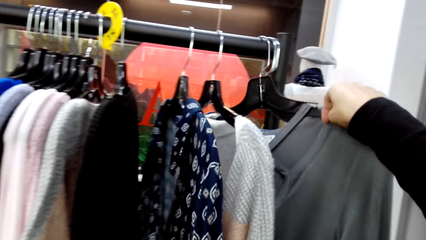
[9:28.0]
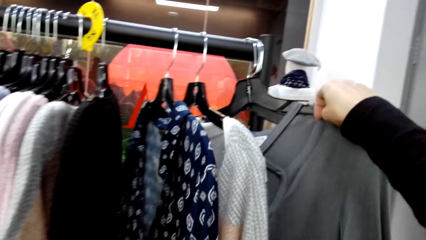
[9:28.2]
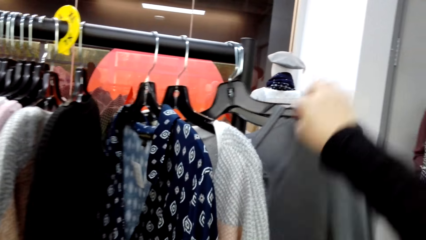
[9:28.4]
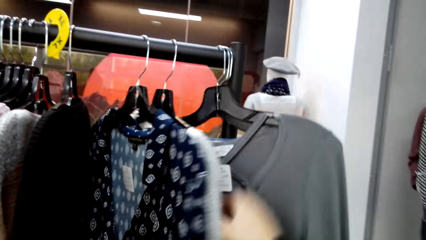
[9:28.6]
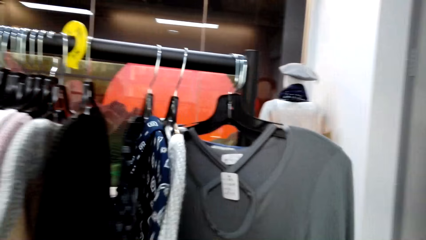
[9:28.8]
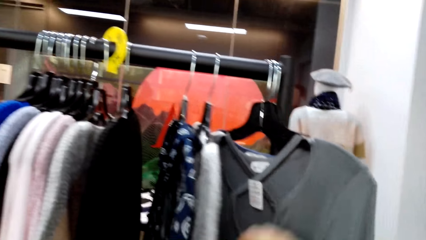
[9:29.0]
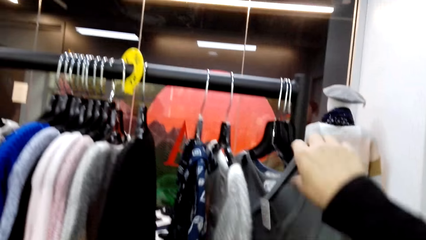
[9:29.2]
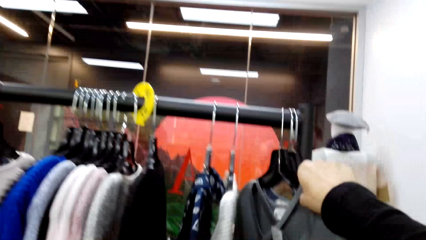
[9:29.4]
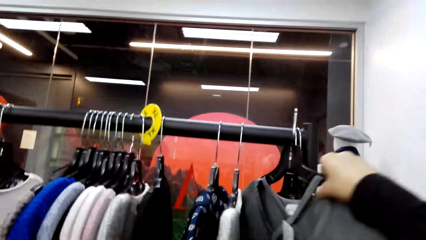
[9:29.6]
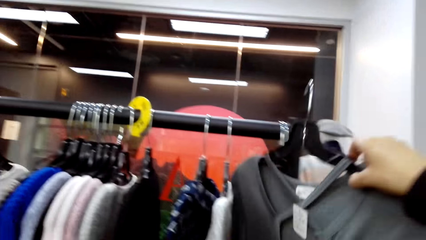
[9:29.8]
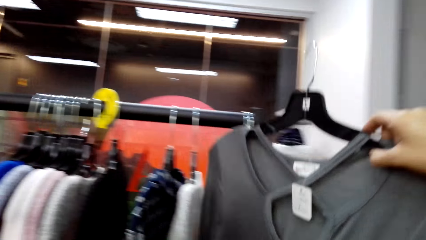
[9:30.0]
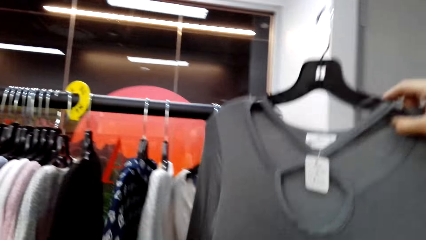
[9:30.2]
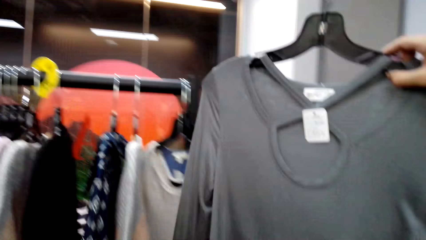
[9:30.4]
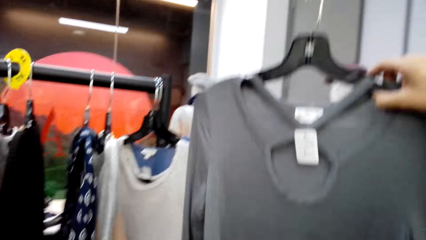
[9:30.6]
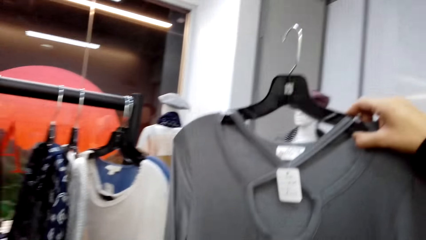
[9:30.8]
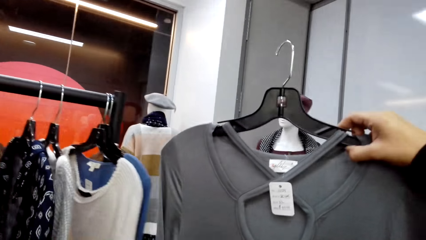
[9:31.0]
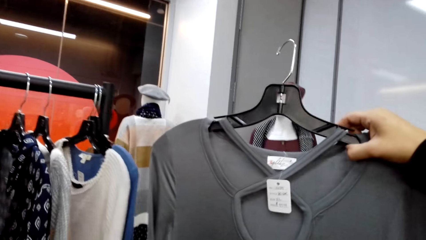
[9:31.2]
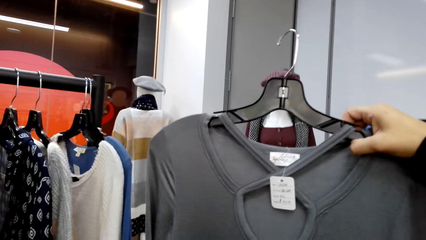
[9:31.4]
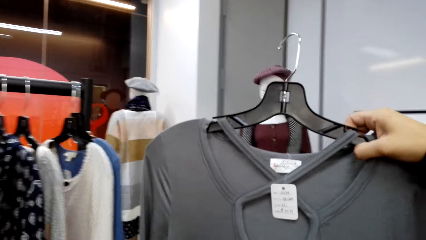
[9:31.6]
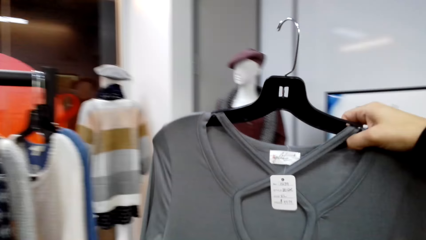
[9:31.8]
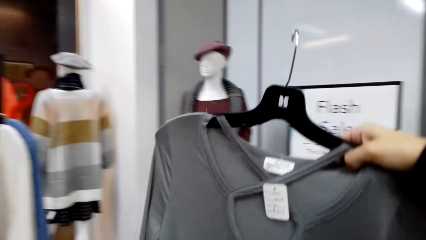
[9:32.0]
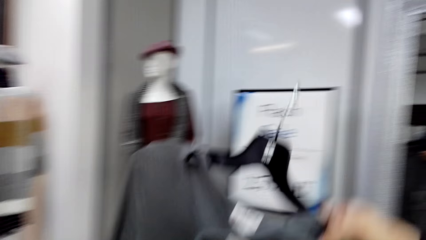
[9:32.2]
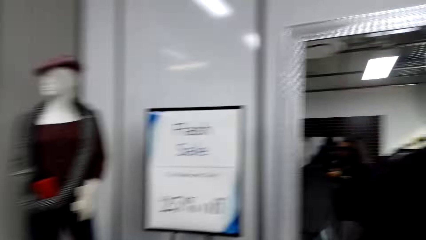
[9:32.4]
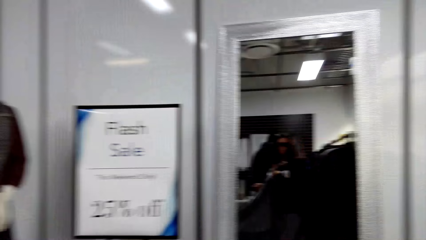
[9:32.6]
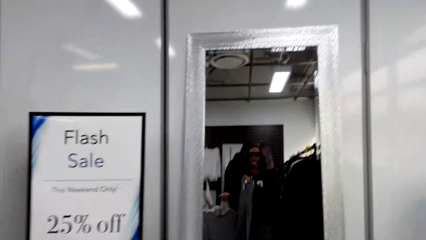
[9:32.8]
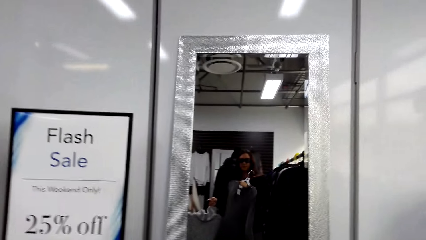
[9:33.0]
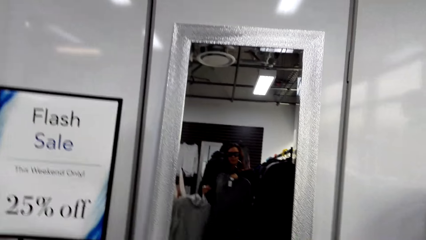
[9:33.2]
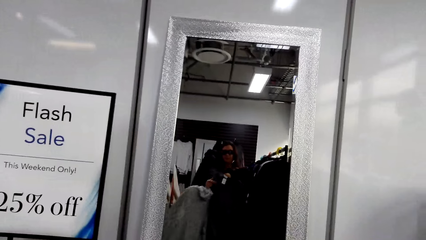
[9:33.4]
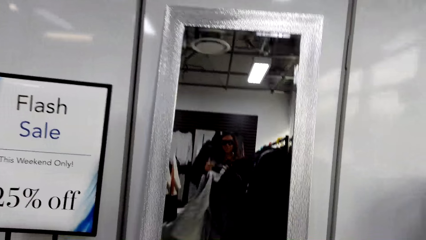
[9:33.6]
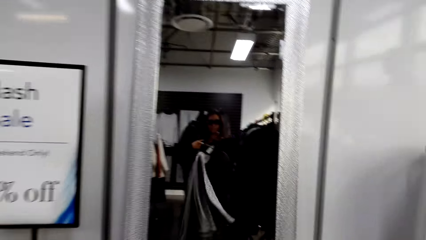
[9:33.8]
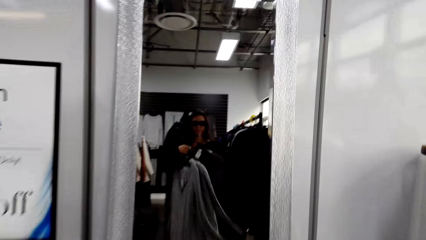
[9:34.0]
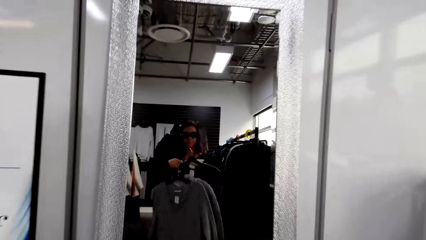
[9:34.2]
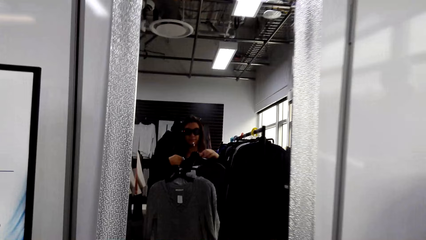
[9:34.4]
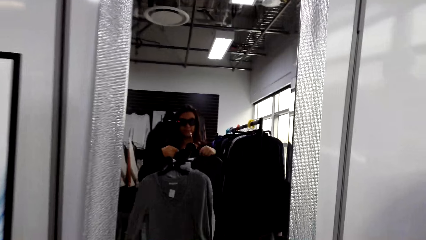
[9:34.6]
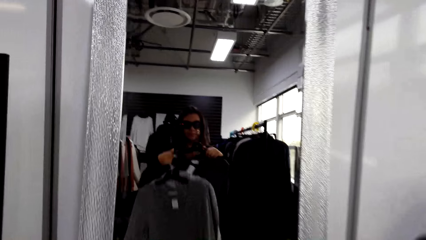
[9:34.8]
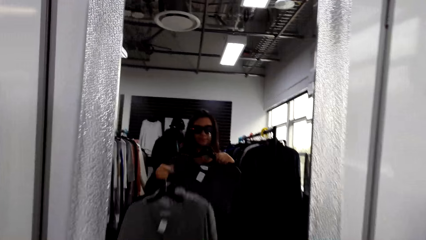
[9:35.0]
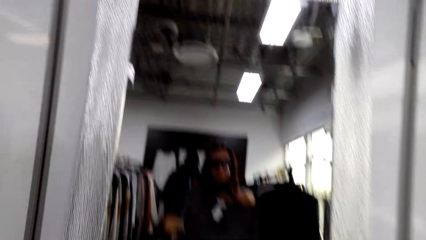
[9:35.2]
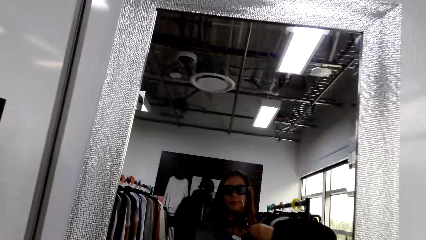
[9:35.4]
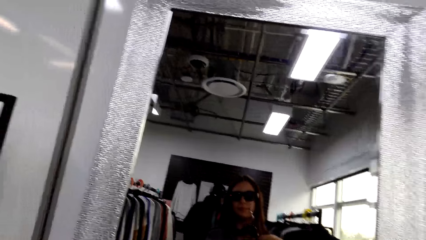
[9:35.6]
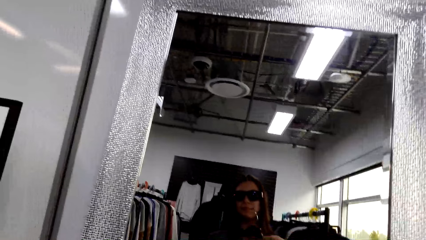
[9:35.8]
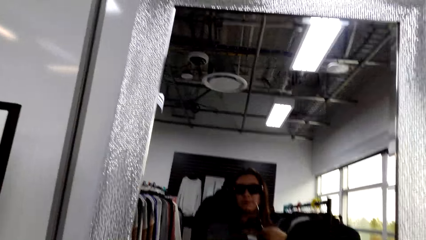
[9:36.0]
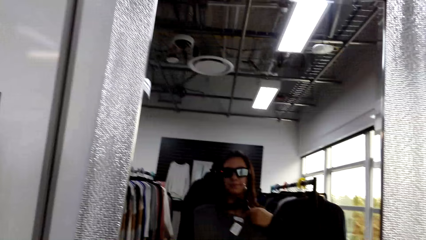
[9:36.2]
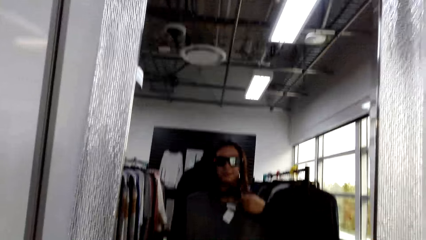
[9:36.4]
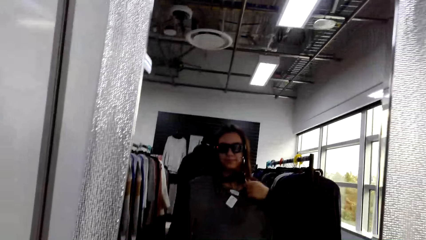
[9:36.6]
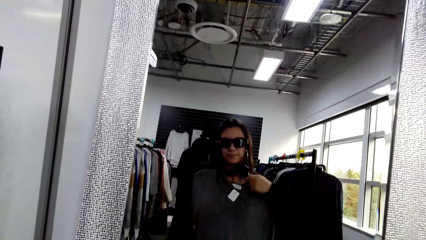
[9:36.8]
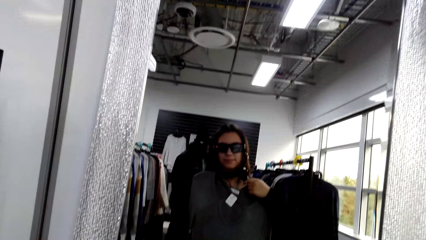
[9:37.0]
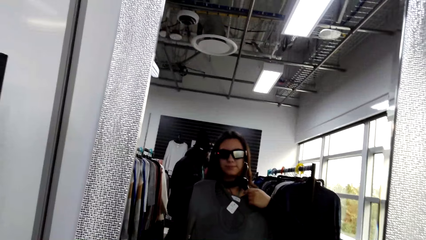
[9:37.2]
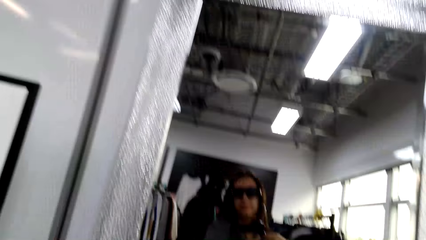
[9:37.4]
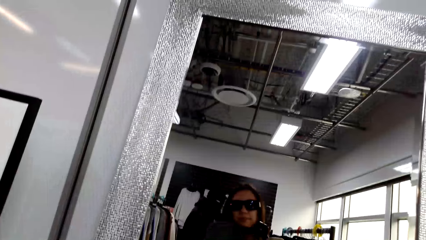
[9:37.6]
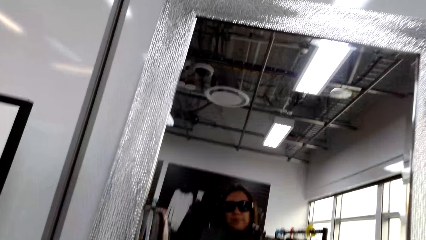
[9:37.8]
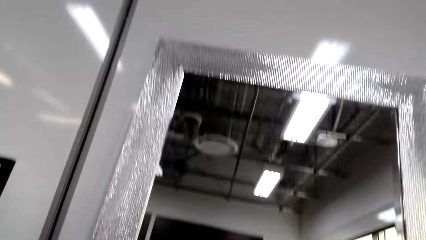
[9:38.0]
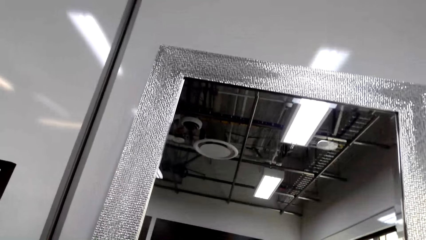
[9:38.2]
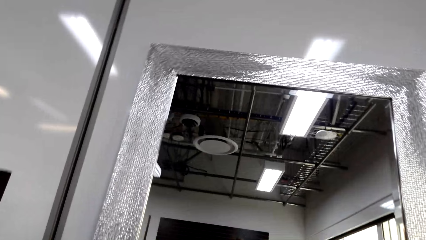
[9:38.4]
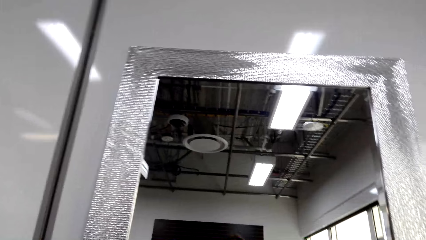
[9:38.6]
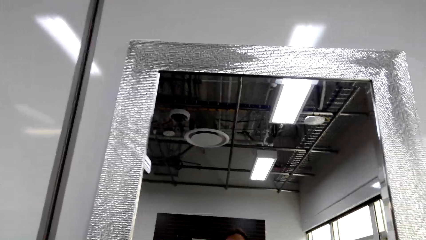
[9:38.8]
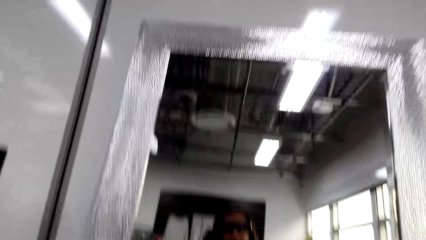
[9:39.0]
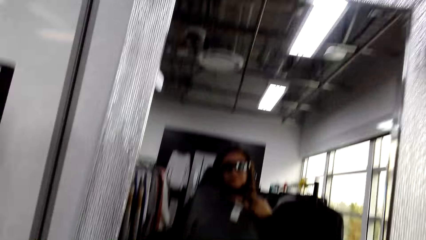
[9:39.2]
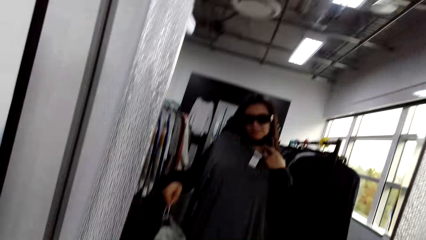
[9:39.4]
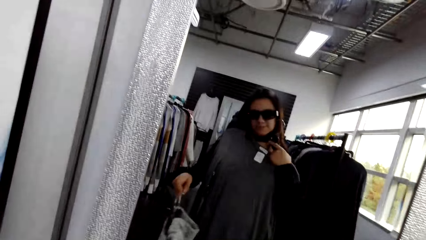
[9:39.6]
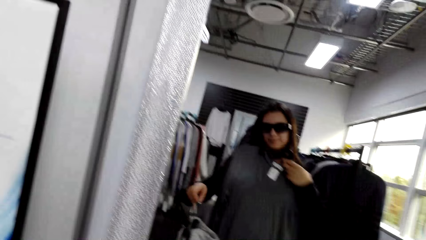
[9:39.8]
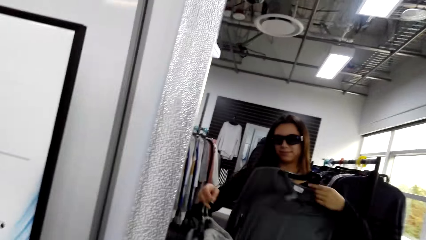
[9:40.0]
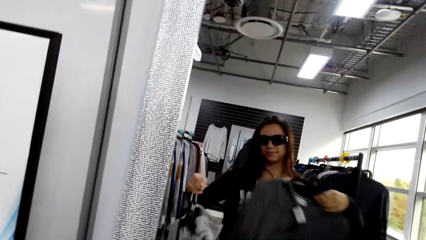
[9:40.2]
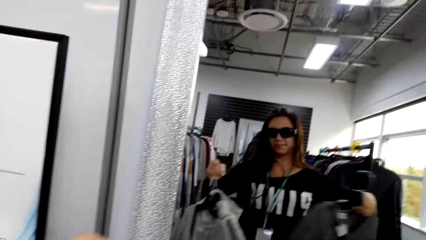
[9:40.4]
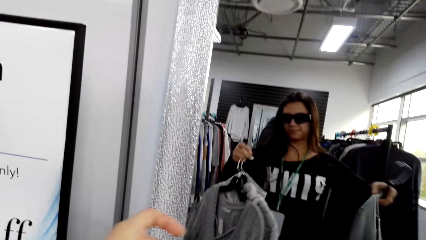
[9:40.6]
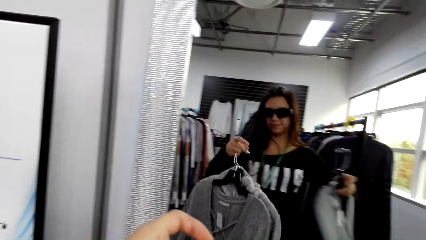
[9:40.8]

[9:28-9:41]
The camera wearer lifts a sweatshirt from the hanging line. She inspects the sweatshirt. She holds a t-shirt. She looks at herself in the mirror. She fits the sweatshirt.

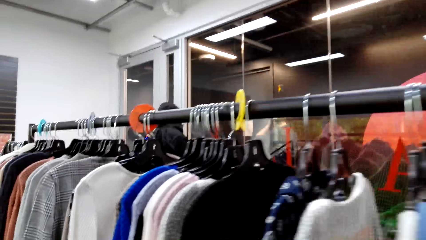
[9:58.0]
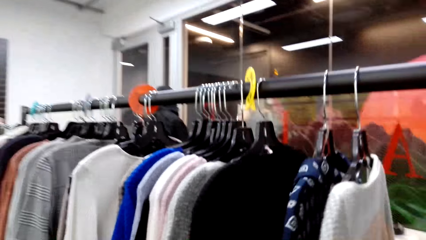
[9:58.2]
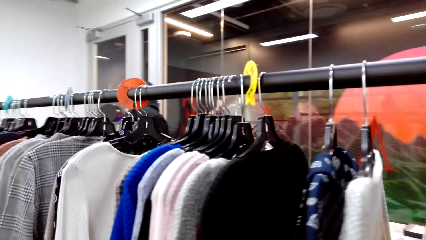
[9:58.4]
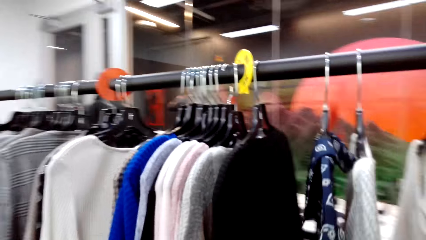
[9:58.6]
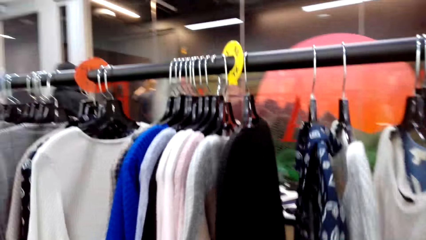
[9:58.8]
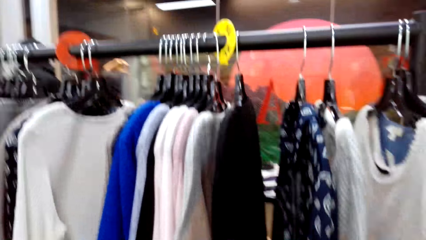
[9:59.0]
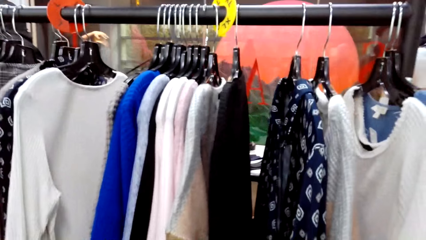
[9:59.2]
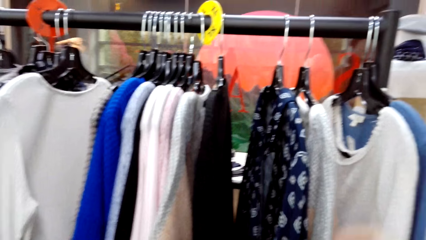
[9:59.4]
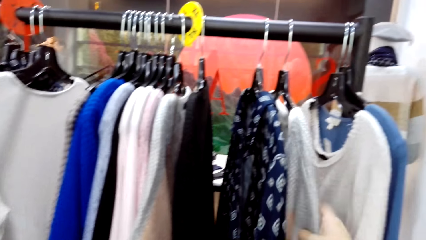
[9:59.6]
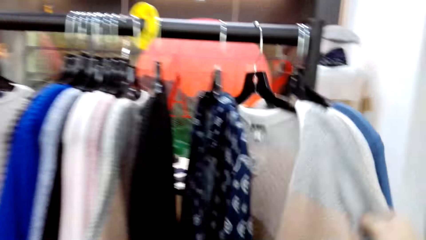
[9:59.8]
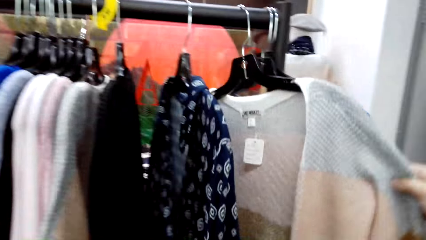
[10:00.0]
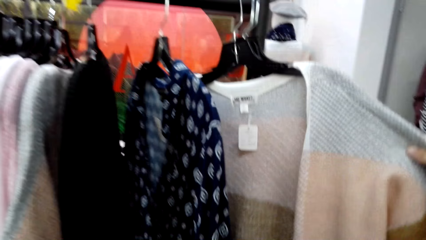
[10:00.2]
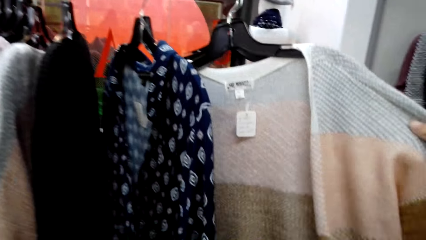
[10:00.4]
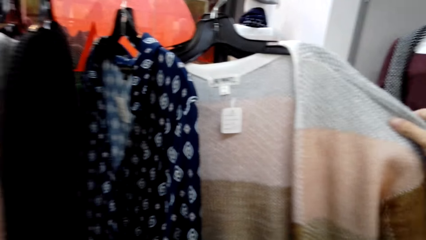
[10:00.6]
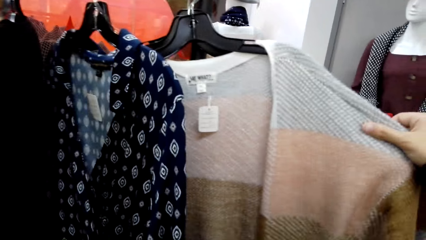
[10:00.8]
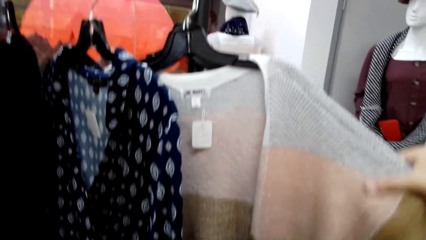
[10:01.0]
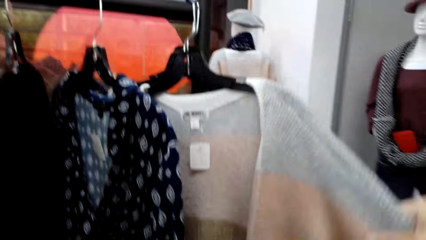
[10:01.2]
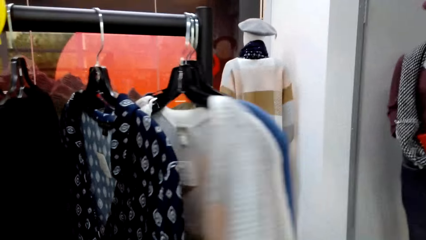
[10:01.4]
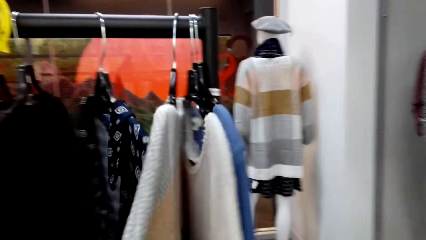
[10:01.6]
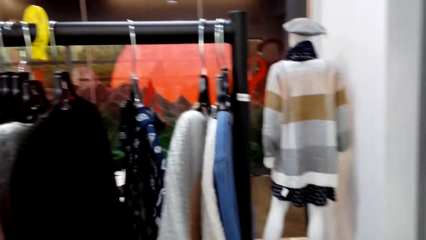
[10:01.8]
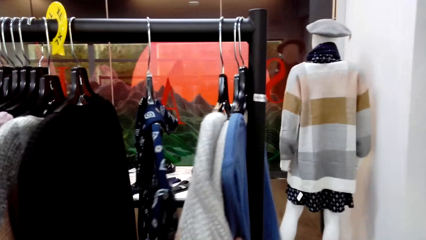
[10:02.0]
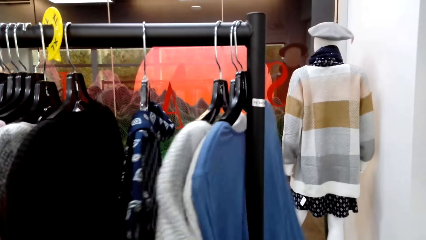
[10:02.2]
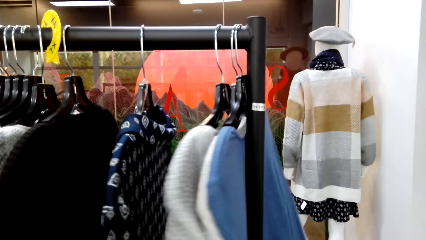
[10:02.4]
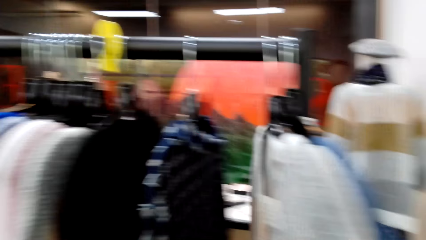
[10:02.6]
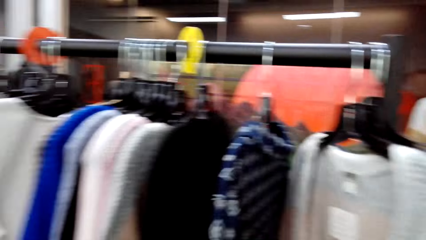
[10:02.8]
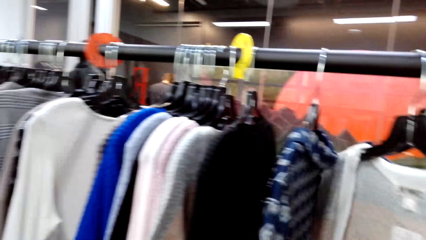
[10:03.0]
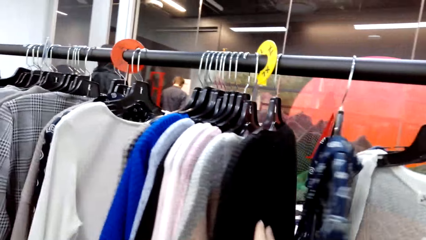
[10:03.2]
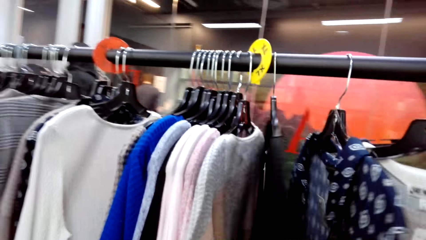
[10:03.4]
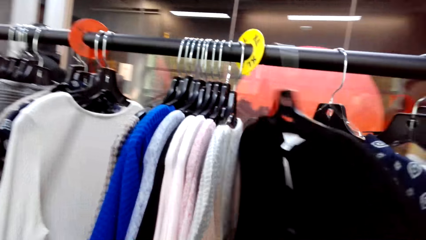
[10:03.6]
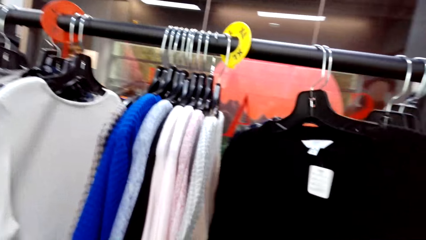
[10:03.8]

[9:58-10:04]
The camera wearer looks around the hanging line. They inspect a sweater on the hanging line and touch the blouses.
